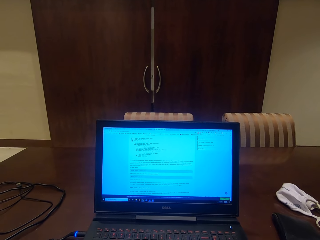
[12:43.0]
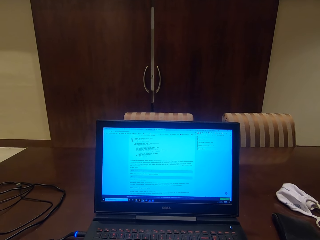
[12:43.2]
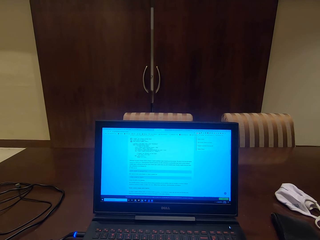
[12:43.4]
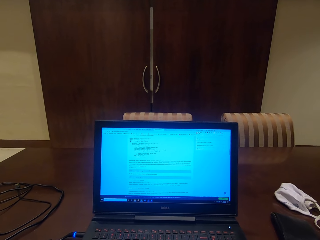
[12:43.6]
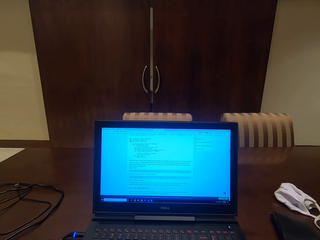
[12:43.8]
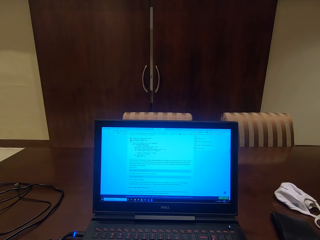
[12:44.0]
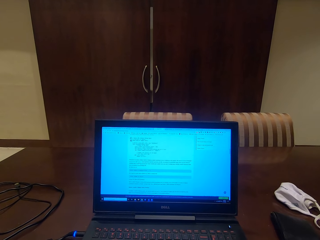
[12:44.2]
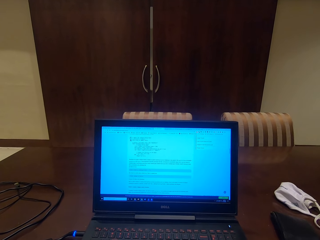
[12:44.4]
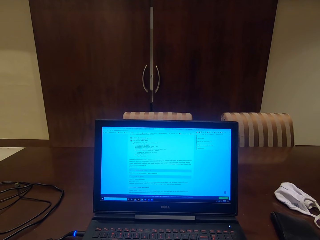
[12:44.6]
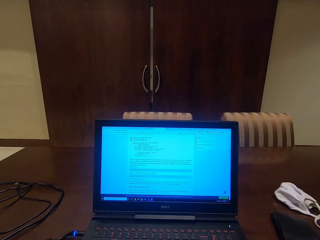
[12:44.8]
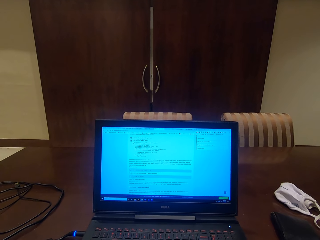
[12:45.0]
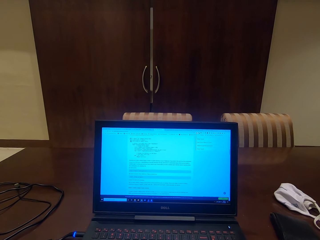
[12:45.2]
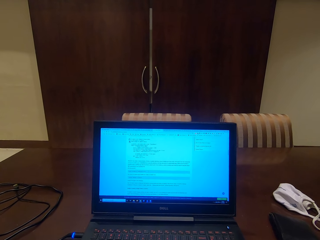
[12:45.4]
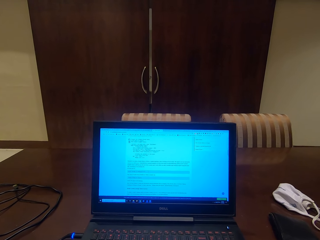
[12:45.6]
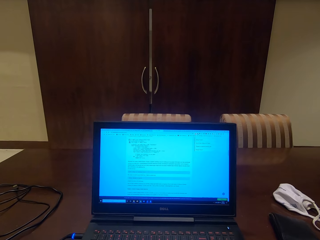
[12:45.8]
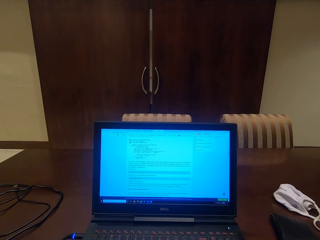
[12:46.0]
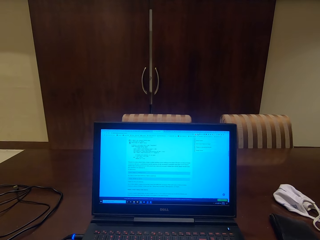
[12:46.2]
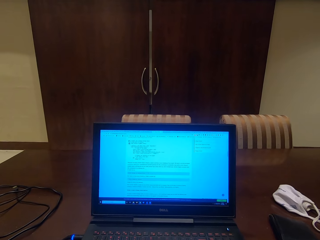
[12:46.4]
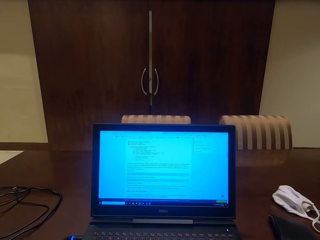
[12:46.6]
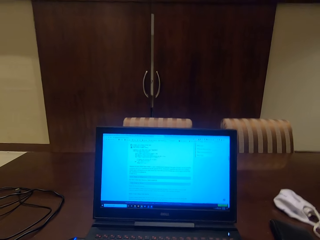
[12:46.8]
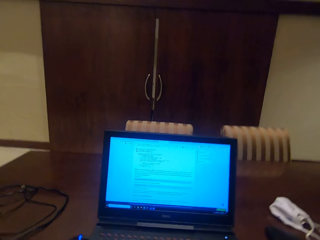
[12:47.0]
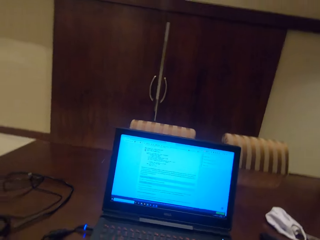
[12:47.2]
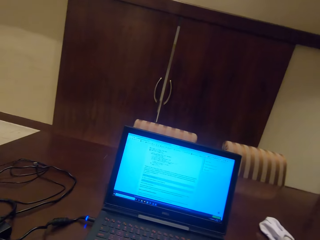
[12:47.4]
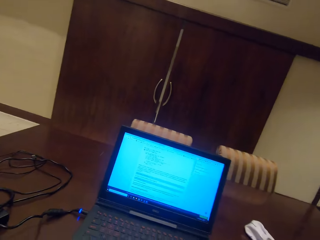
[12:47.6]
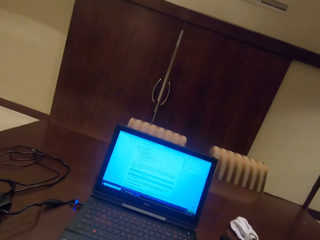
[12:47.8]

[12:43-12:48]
The camera wearer reads the notes in the laptop.

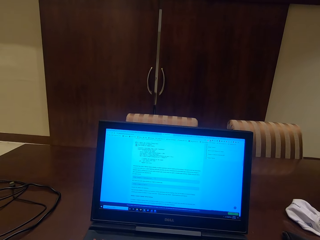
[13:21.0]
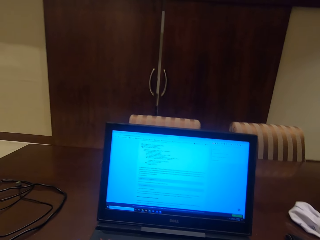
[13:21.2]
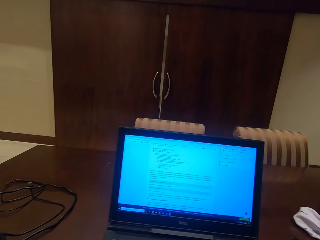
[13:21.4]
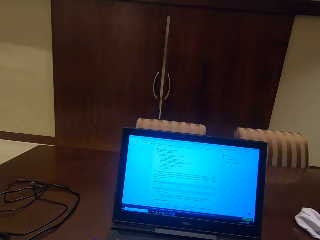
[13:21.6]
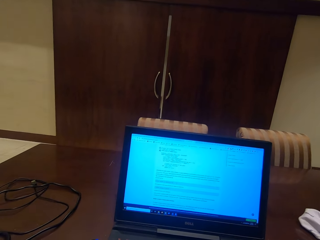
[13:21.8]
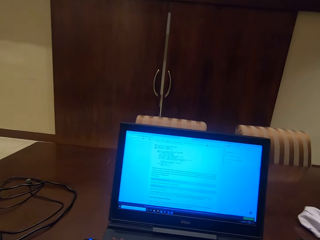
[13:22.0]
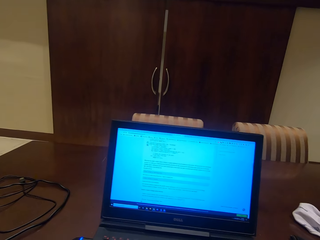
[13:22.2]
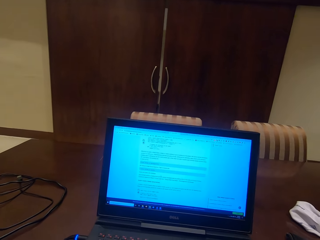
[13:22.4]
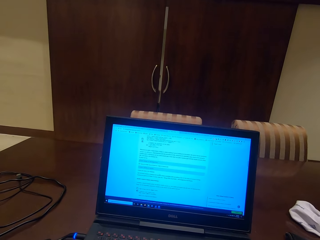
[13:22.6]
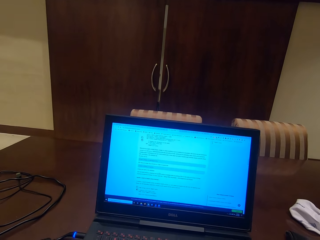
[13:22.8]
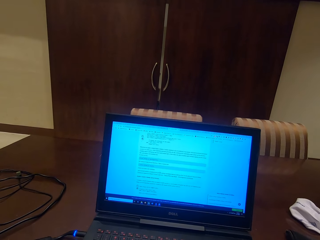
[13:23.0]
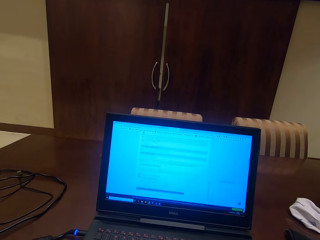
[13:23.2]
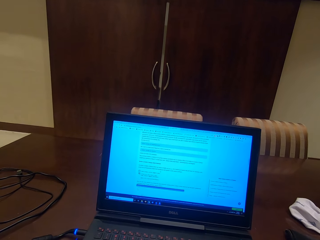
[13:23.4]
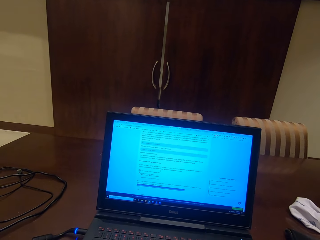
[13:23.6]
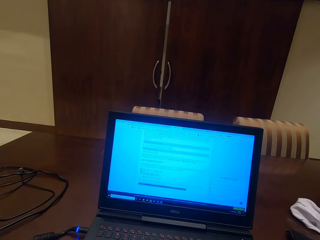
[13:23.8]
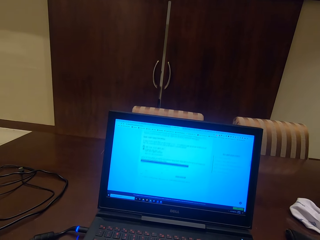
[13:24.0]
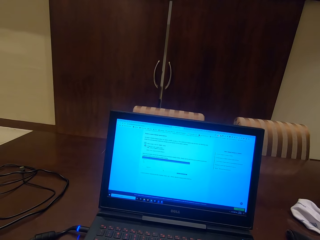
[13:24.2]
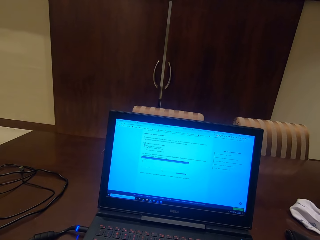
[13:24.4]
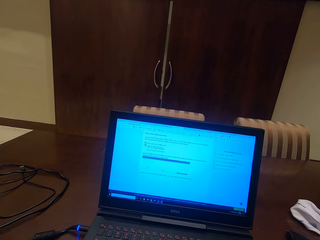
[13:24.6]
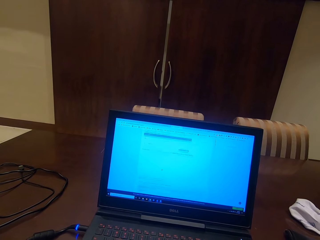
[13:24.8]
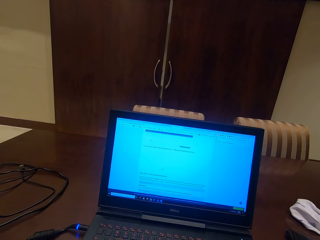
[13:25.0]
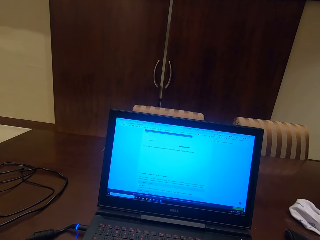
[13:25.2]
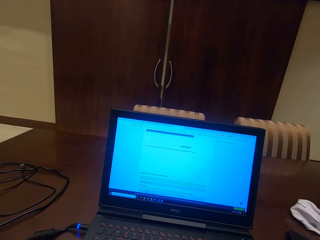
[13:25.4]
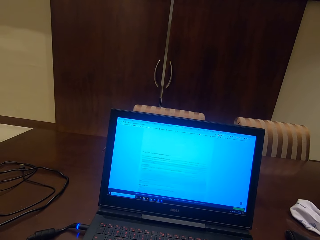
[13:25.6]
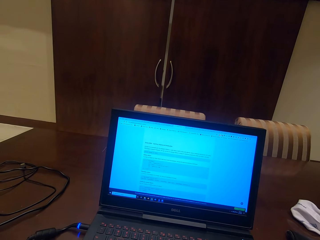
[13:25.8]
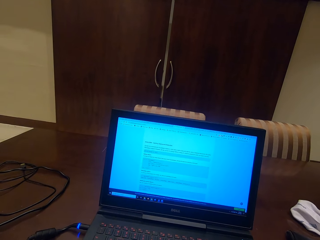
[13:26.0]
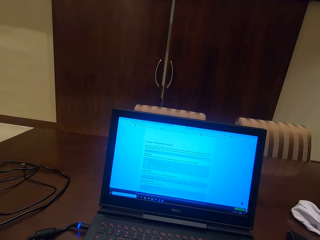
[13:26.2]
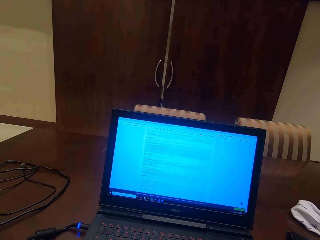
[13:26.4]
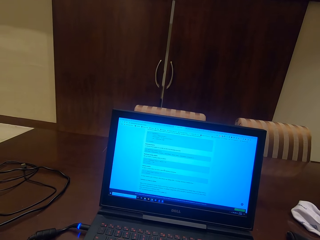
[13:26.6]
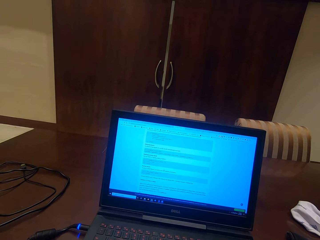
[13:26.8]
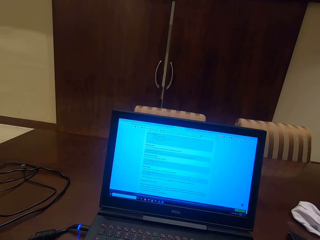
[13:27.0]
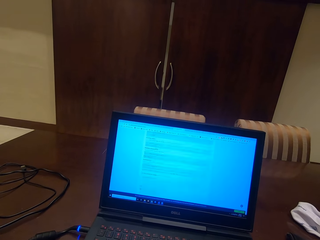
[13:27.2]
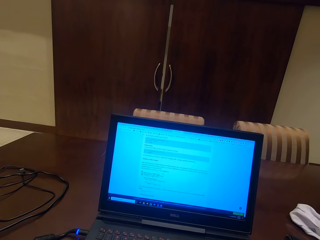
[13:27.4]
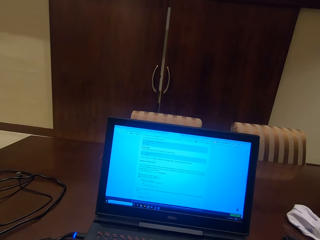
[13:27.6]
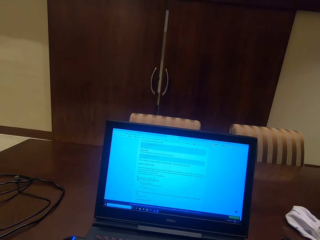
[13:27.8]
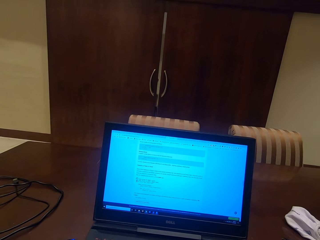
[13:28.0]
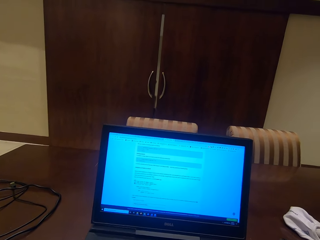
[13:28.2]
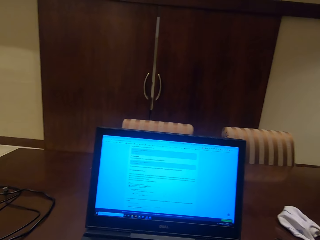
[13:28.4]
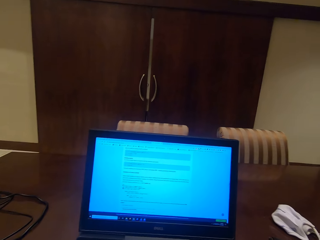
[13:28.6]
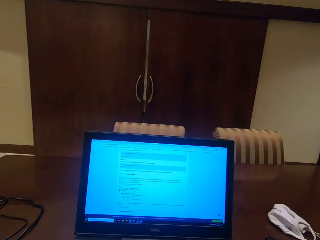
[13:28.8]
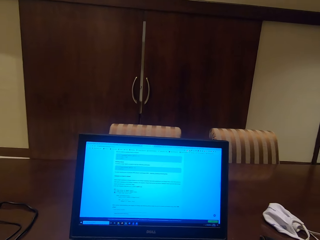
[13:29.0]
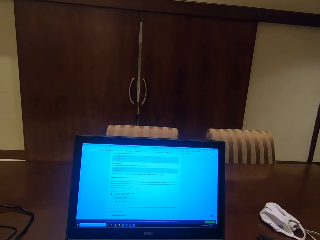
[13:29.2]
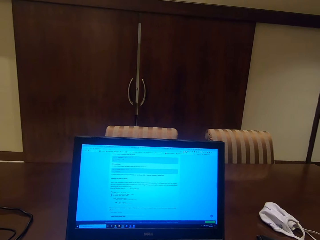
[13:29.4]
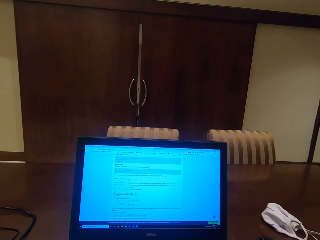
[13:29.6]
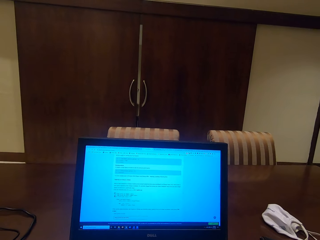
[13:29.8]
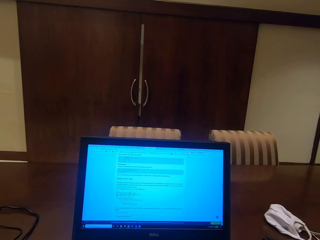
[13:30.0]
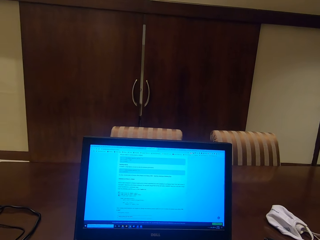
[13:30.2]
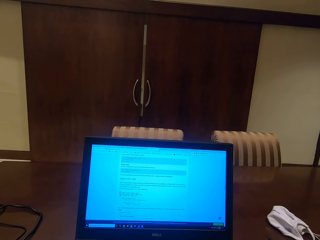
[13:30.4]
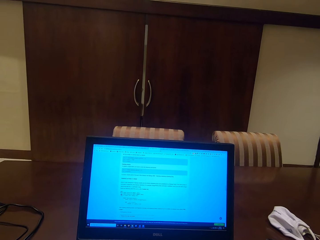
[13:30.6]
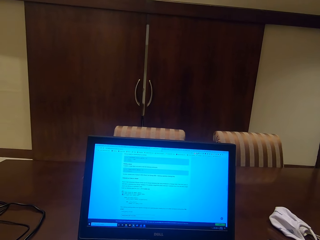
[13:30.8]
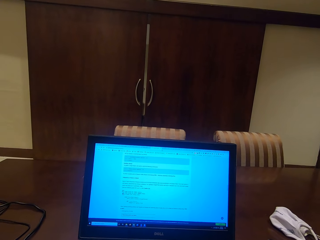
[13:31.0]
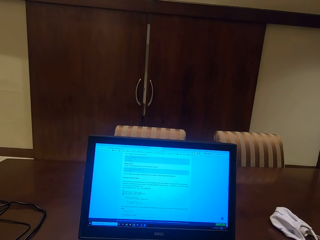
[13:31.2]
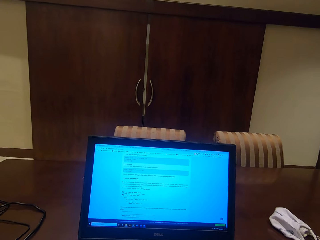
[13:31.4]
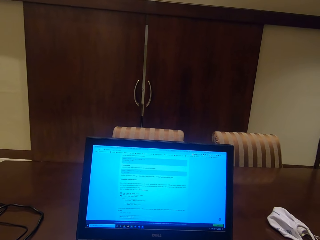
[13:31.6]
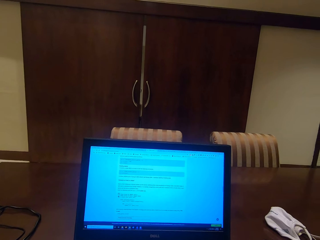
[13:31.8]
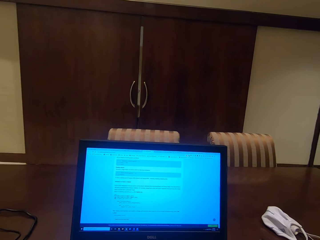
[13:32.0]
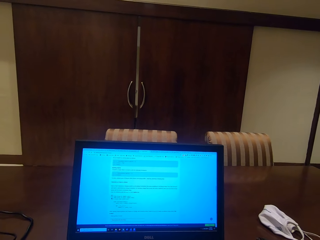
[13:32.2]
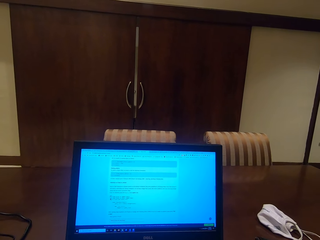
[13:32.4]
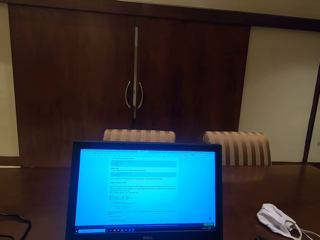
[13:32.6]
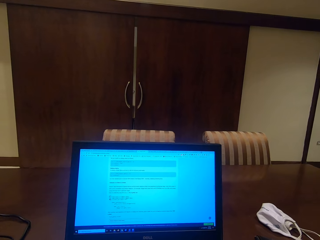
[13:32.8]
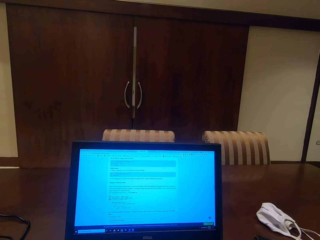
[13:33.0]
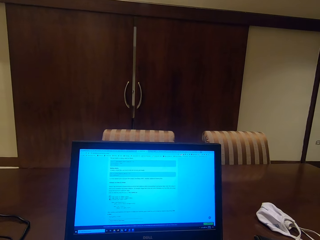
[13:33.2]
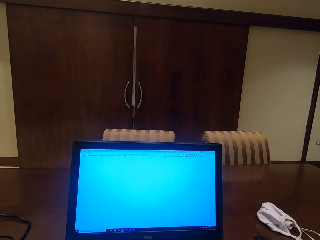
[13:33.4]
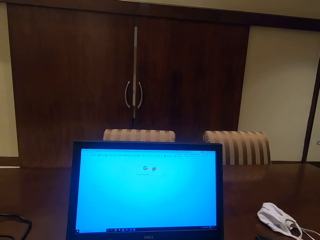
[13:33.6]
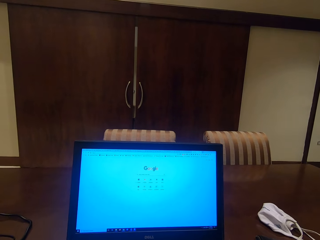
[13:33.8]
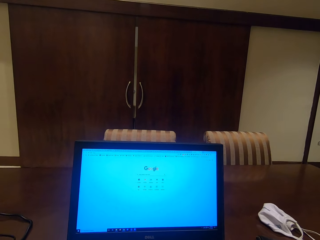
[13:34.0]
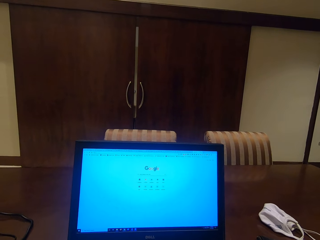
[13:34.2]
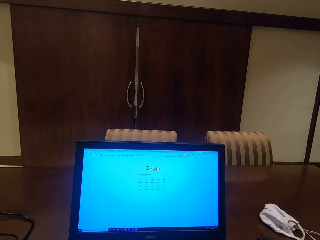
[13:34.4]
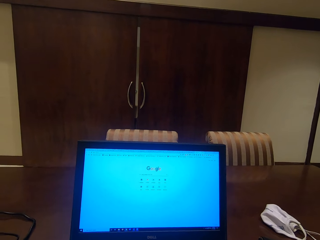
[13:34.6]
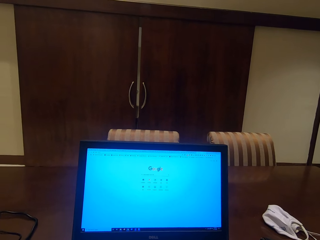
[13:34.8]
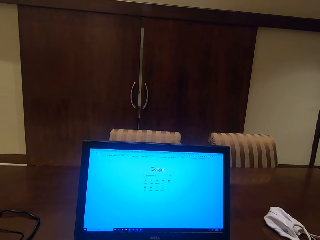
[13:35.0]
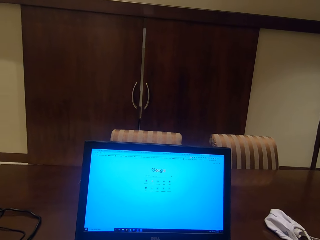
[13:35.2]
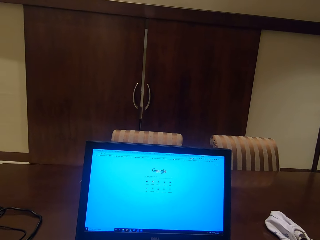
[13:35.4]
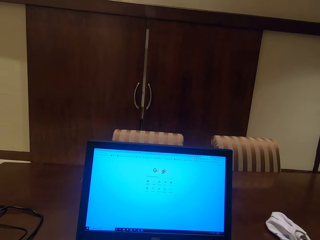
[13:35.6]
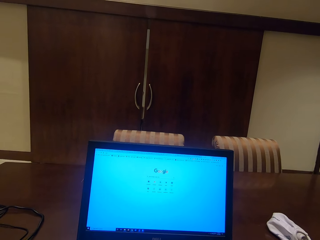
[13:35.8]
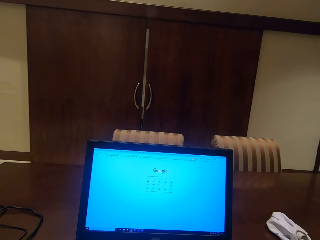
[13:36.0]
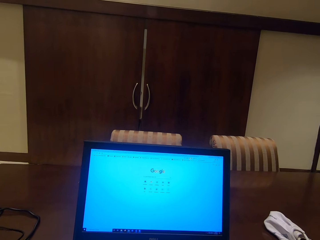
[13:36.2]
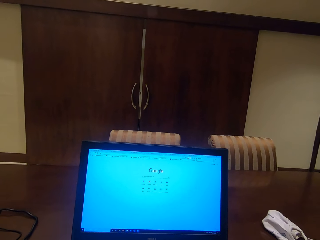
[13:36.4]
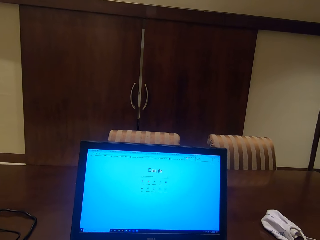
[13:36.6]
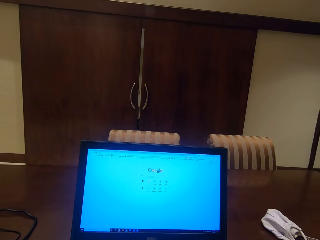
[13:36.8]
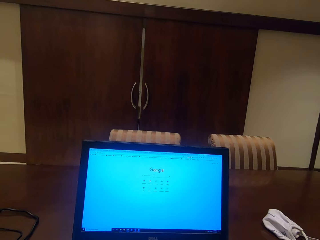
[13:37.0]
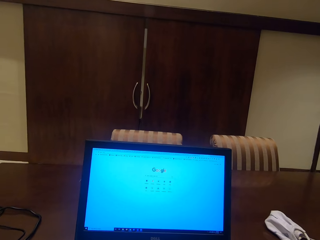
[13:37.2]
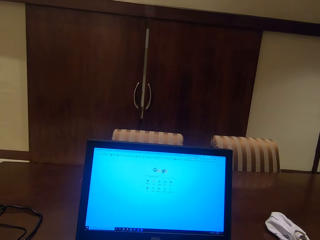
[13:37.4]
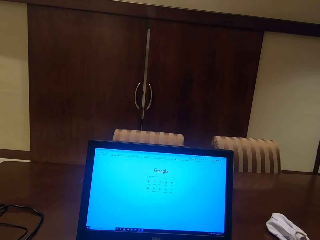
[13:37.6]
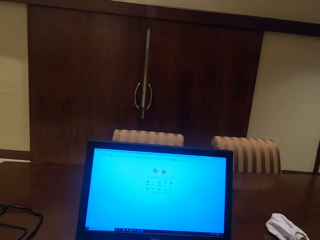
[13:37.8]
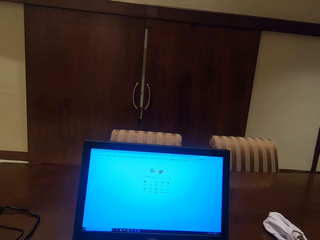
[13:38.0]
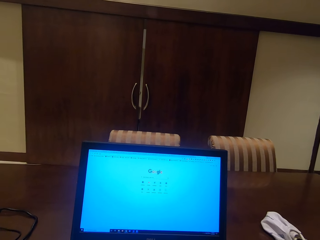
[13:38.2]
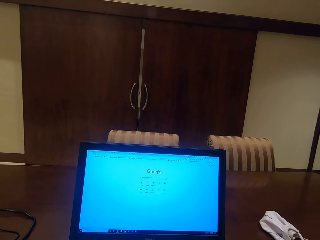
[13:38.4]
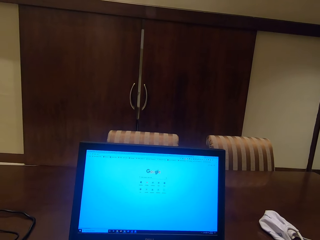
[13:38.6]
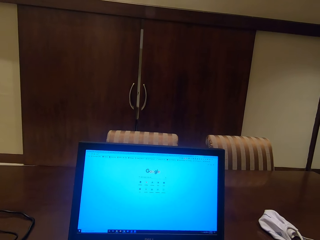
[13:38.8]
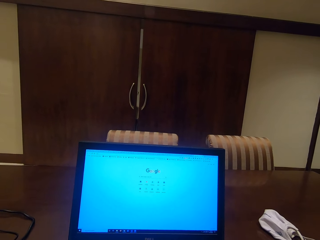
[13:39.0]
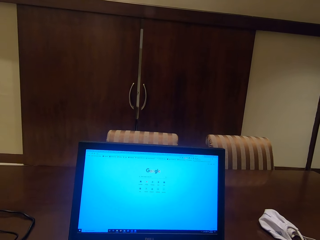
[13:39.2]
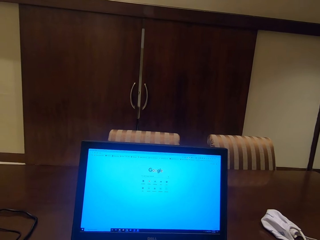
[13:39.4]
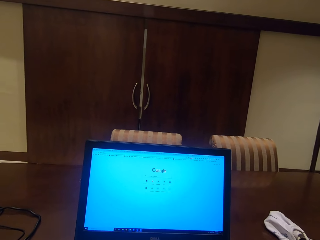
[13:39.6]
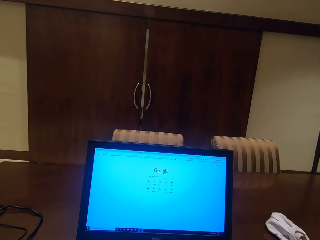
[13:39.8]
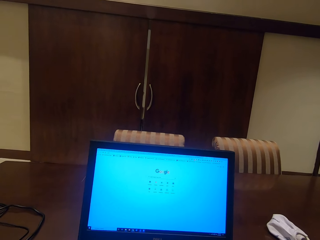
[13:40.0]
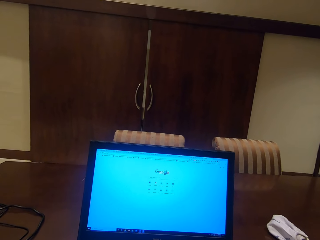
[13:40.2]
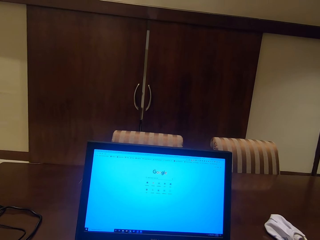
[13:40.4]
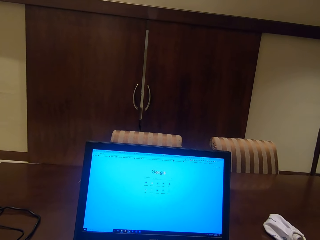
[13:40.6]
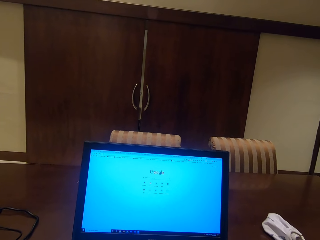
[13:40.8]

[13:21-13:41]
The camera wearer scrolls the page in the laptop. They read the notes in the laptop. They click the page in the laptop. They stare at the page in the laptop.
